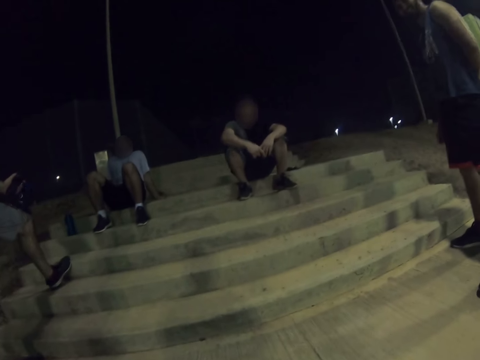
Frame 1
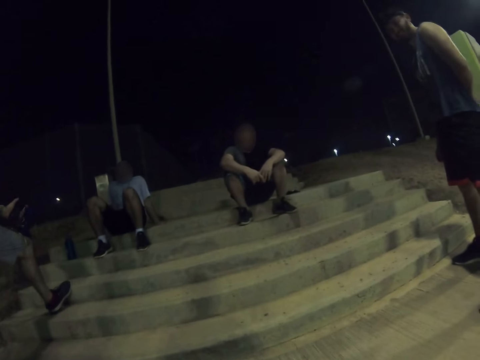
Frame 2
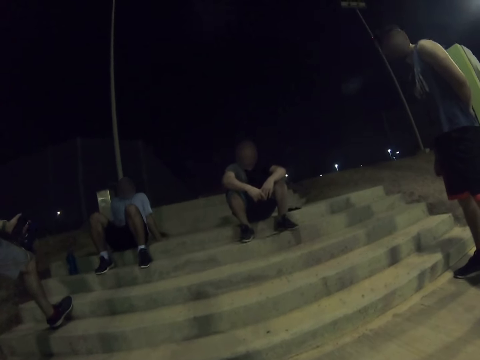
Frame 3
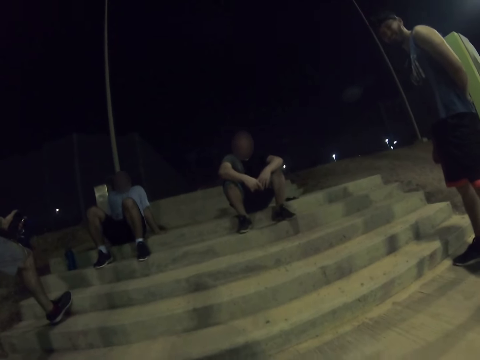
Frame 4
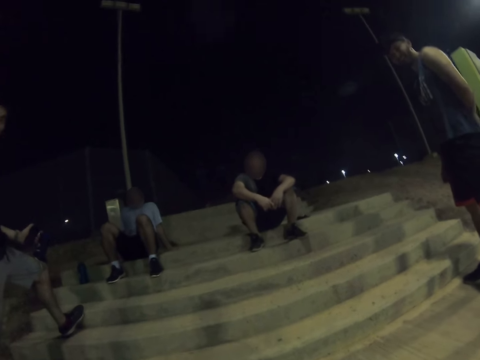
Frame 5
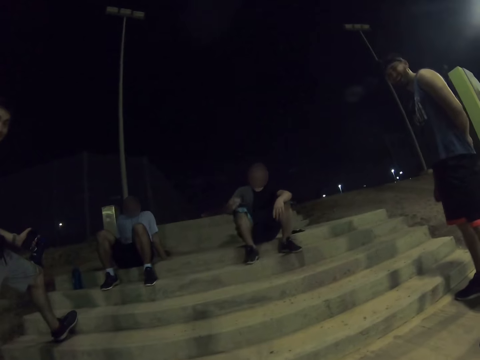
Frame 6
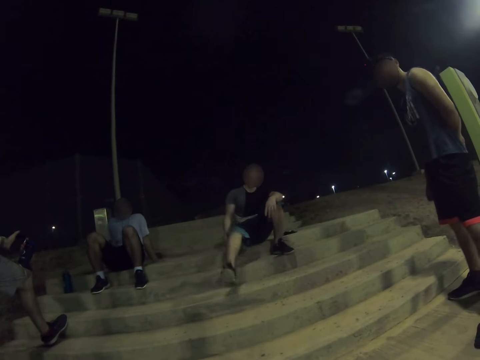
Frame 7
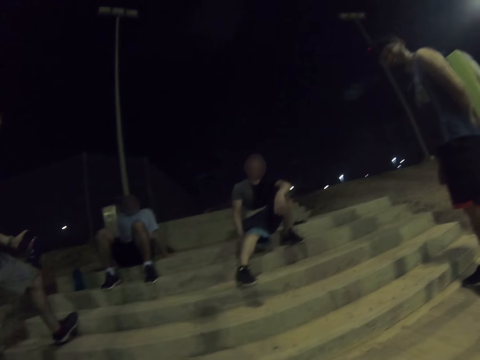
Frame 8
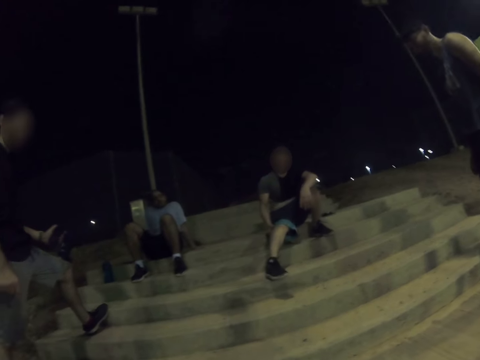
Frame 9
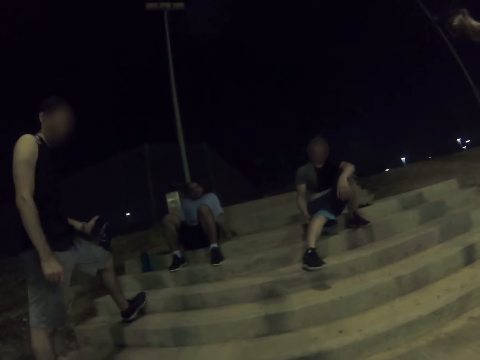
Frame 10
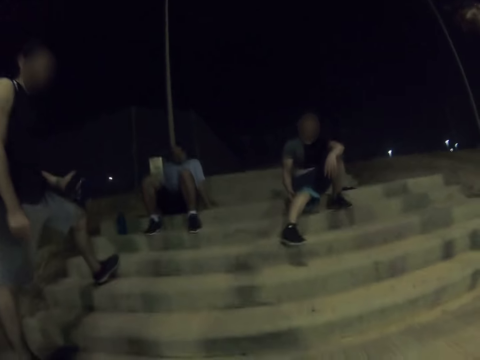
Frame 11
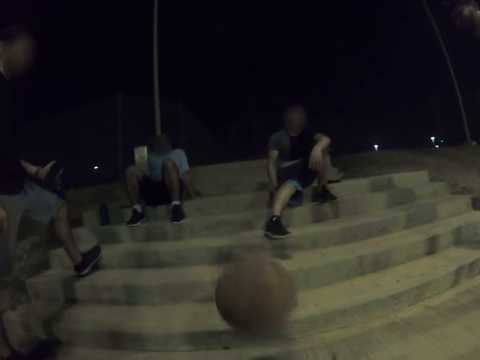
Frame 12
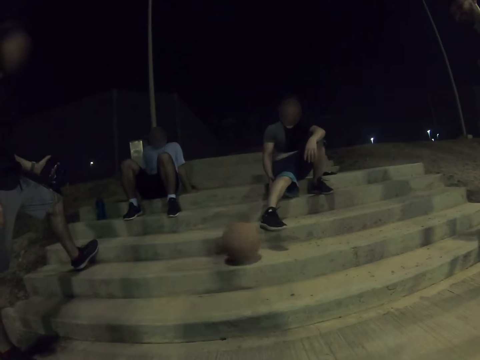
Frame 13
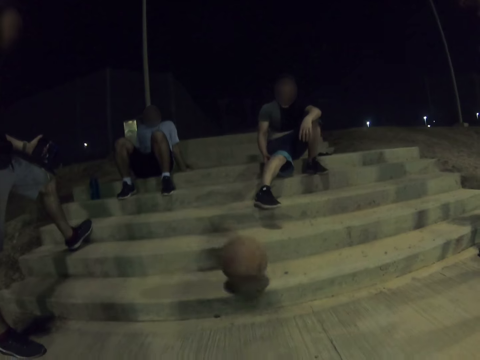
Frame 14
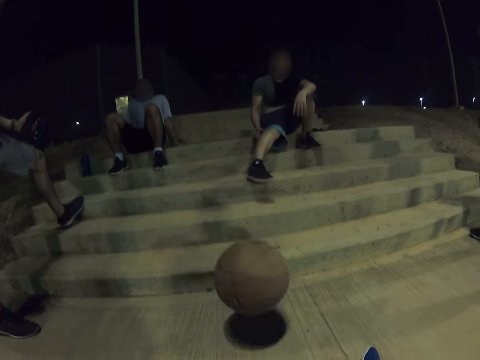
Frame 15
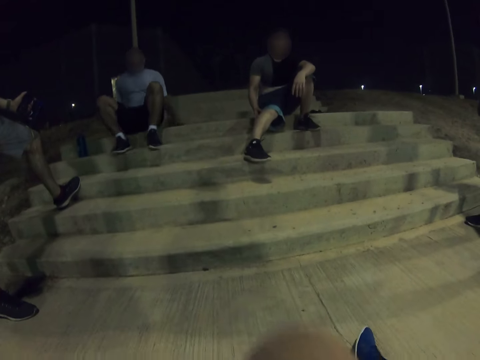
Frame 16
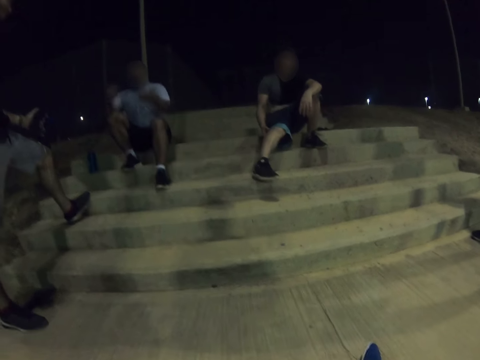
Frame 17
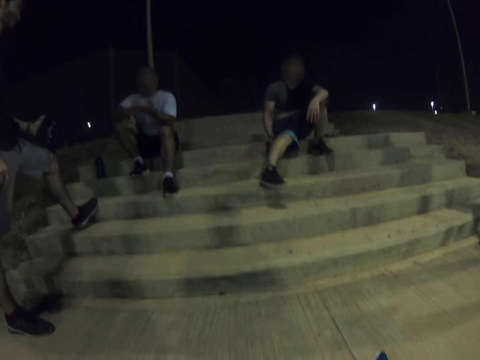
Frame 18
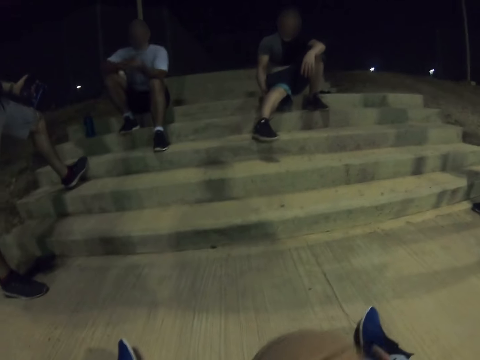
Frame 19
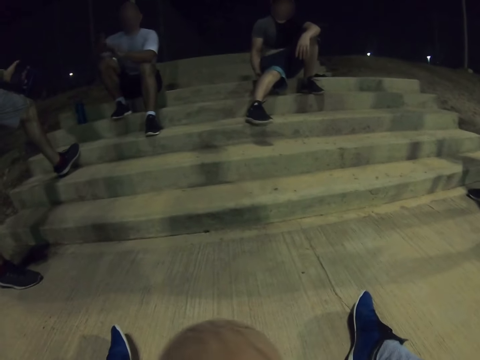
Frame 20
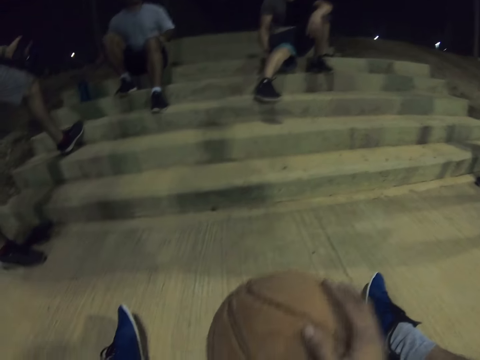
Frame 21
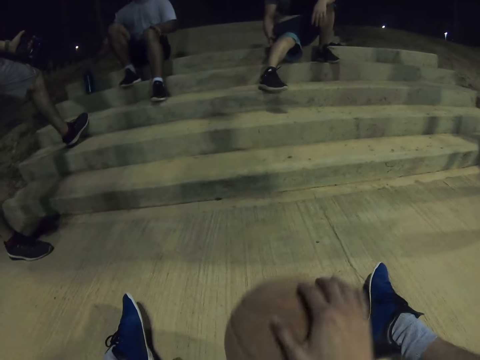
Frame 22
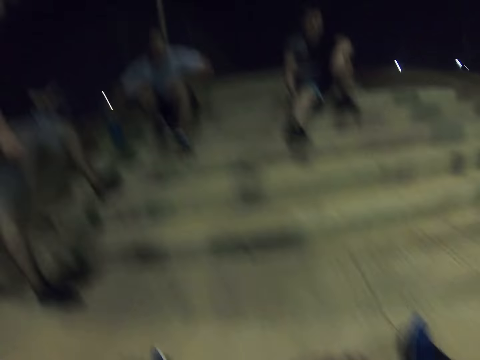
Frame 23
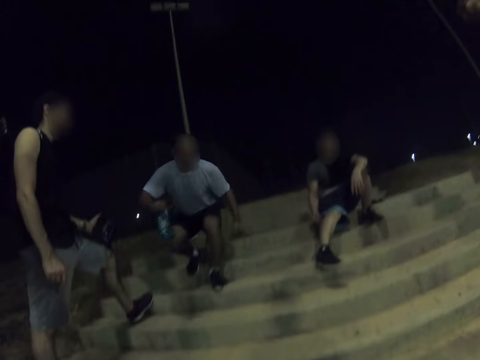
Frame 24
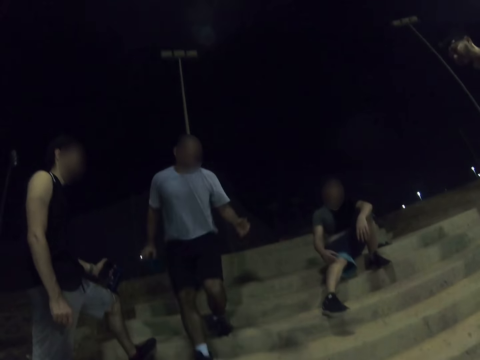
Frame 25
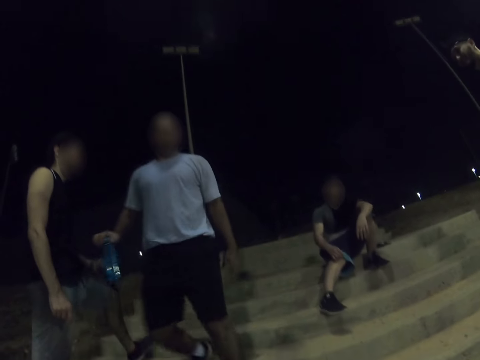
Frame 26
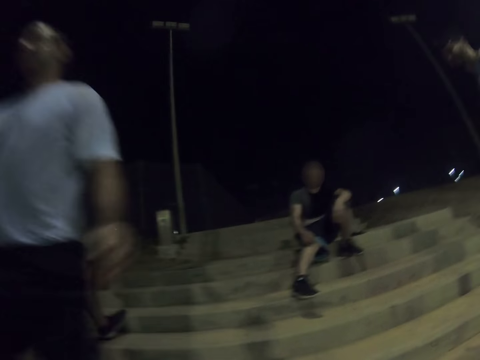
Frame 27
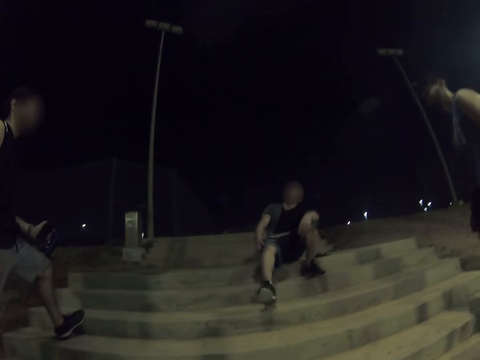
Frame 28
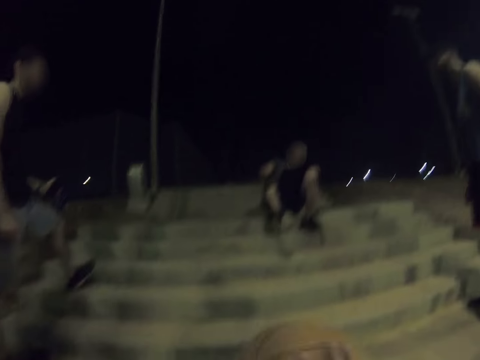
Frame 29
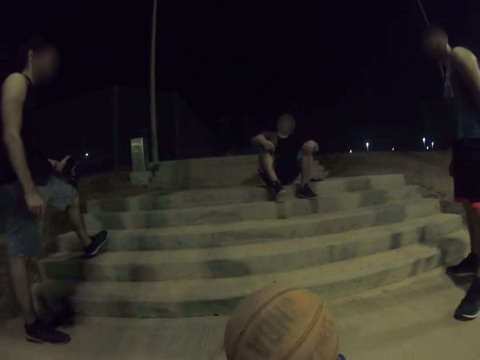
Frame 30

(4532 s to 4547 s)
The camera wearer looks around. A man touches the leg. The camera wearer kicks the ball. They play the ball and look around. A person descends from the stairs.

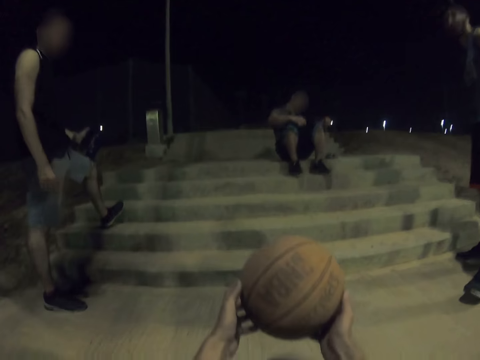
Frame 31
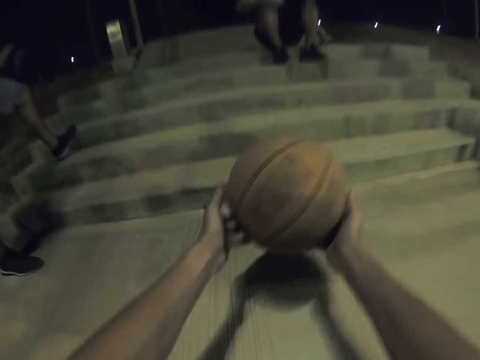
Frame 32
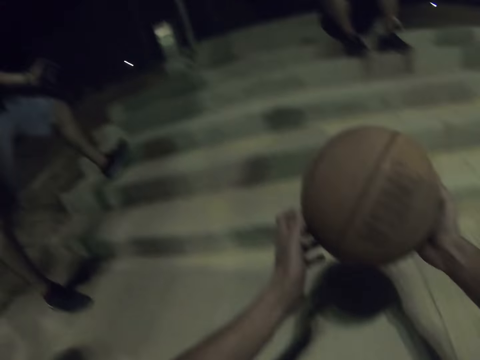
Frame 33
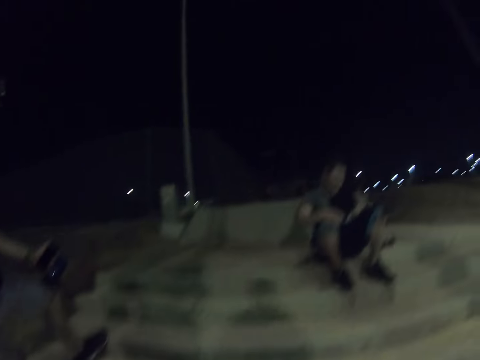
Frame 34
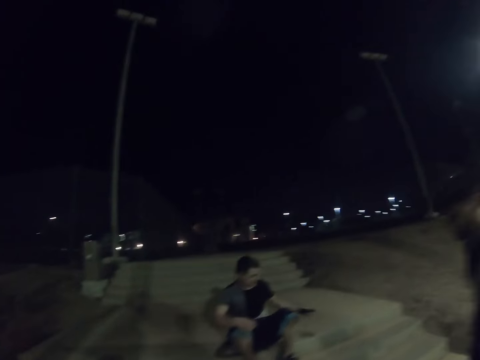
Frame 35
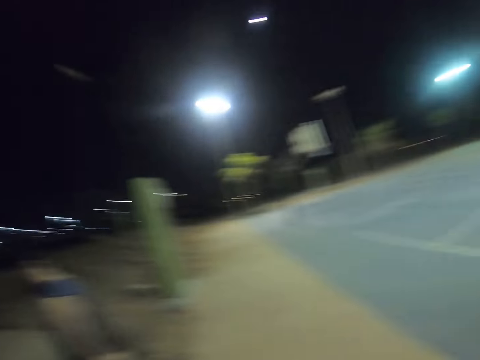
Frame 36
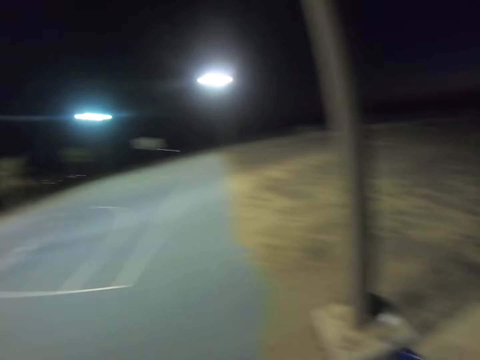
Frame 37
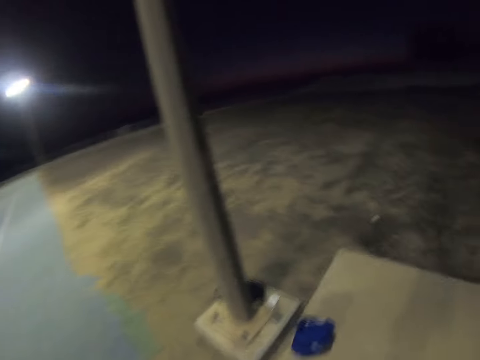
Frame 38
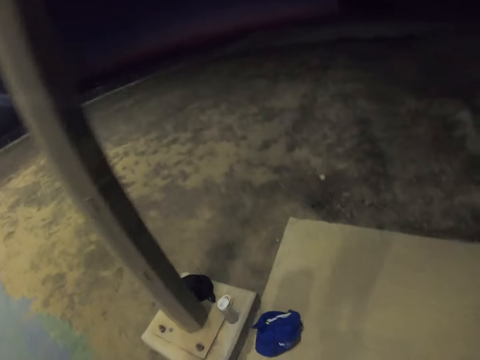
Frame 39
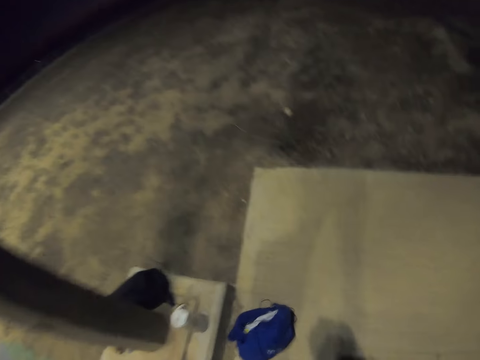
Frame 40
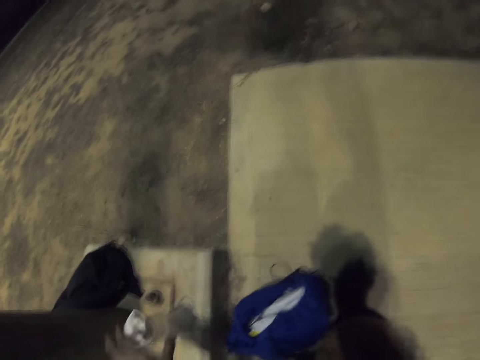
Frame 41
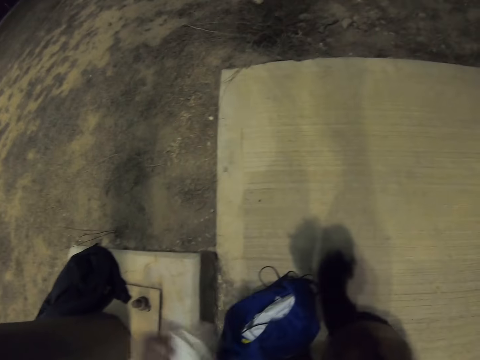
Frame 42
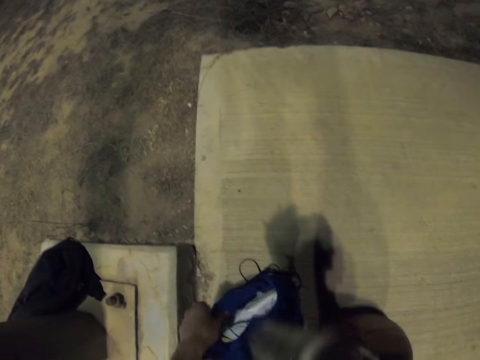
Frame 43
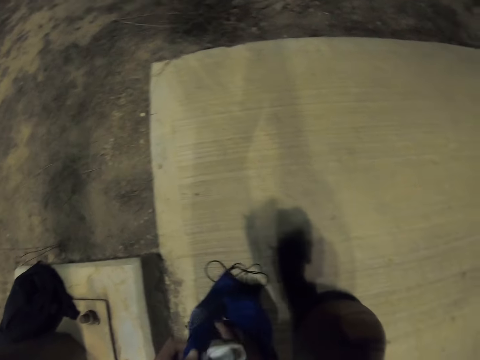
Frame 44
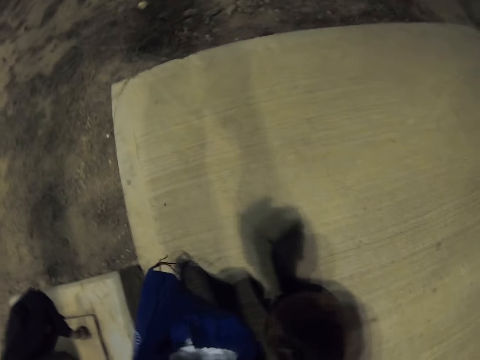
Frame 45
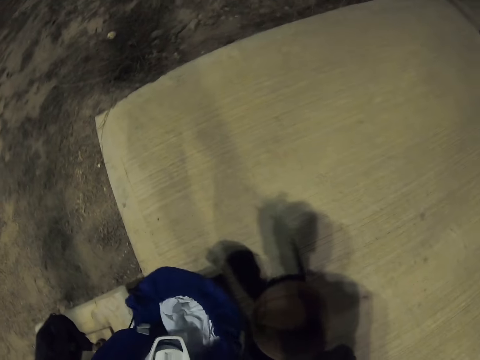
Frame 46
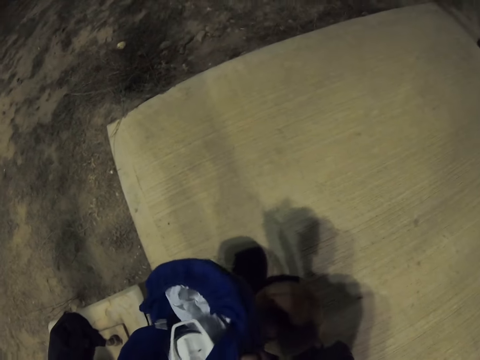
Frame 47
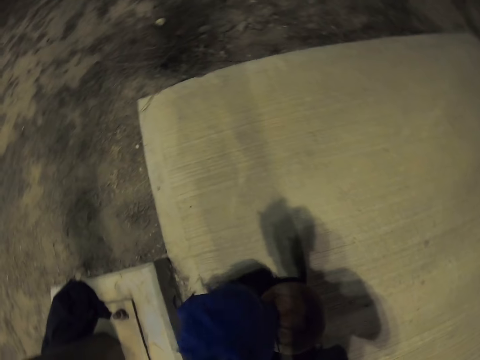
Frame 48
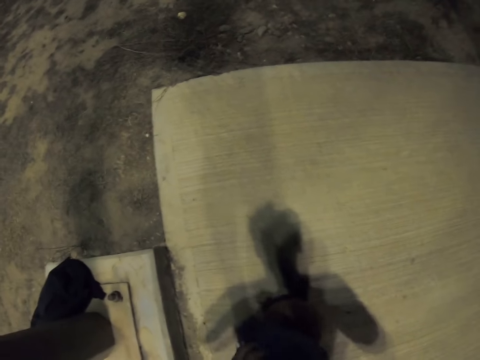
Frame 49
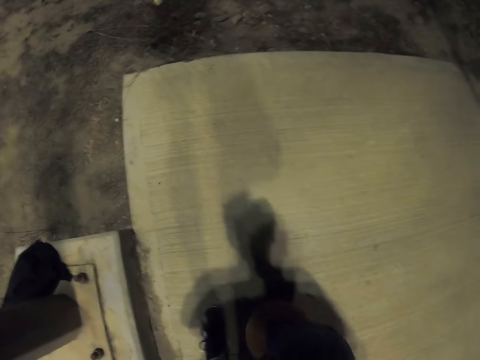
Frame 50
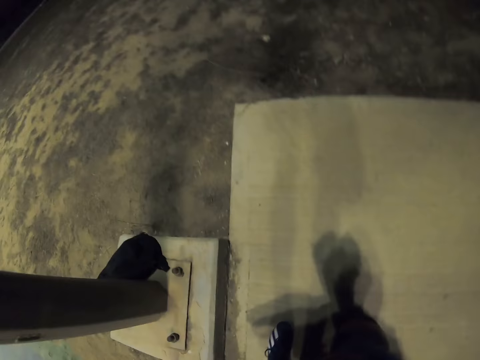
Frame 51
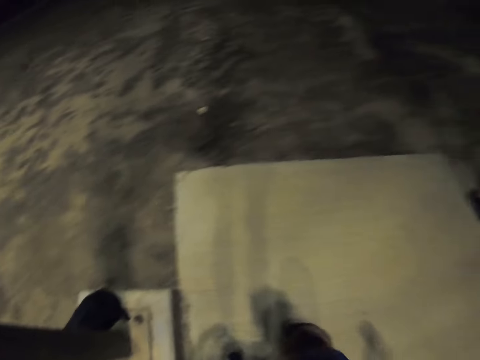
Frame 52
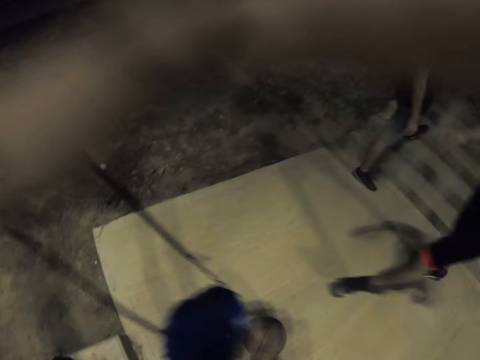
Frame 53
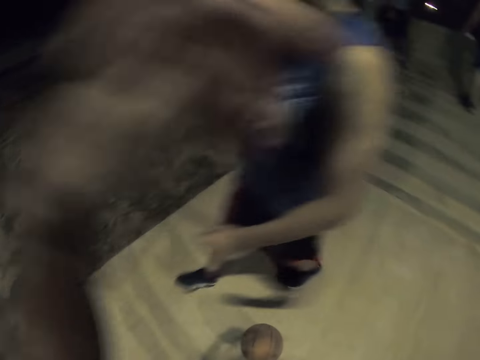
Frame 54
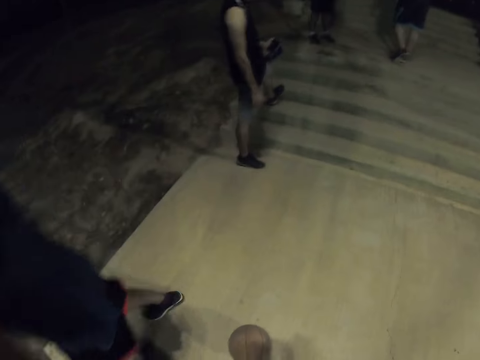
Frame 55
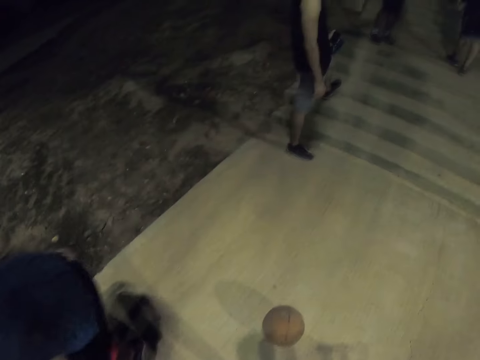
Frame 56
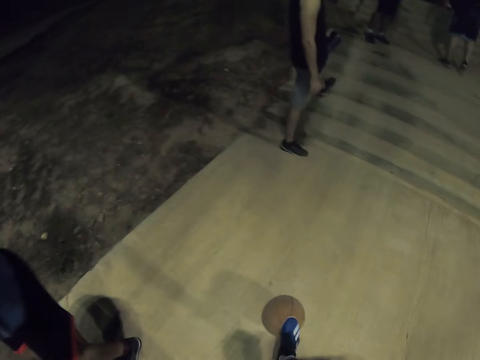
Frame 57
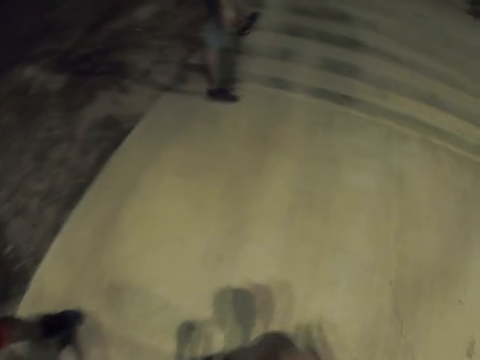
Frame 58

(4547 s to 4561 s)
The camera wearer stands up from the ground. He holds the ball. He turns around, walks around and looks around. He puts his clothes in the bag. He picks up something. He looks around.
